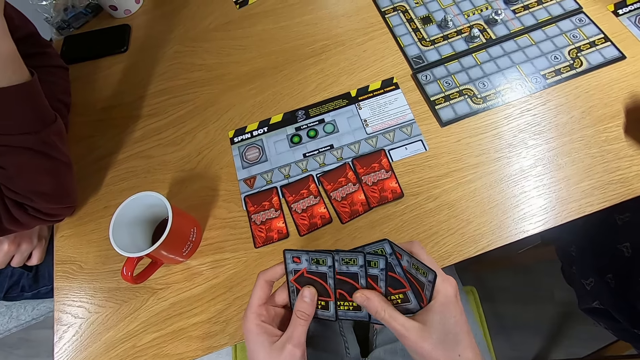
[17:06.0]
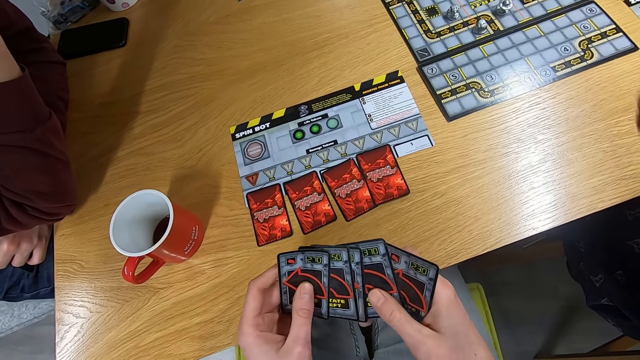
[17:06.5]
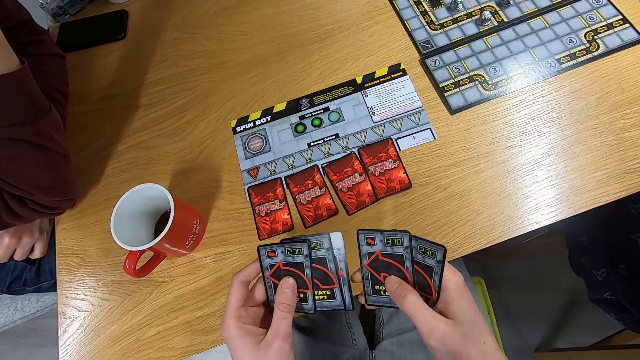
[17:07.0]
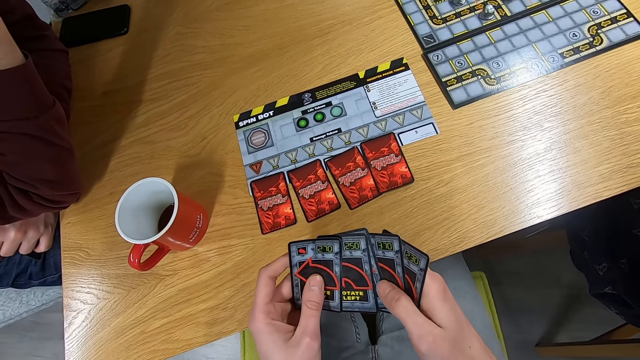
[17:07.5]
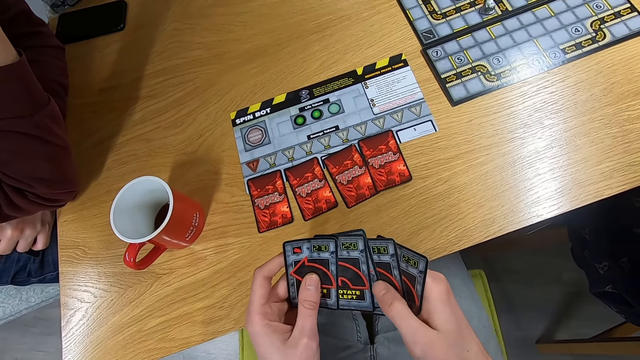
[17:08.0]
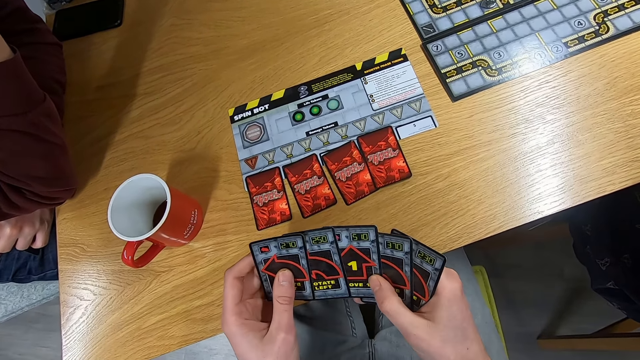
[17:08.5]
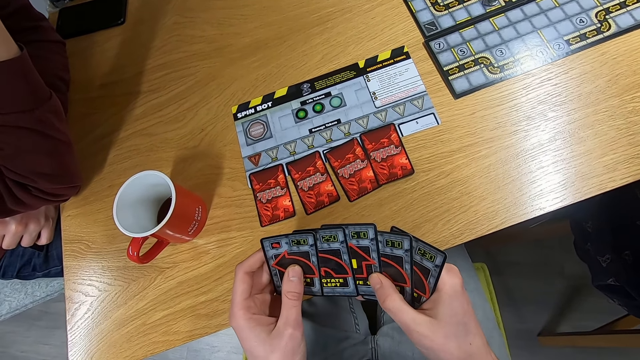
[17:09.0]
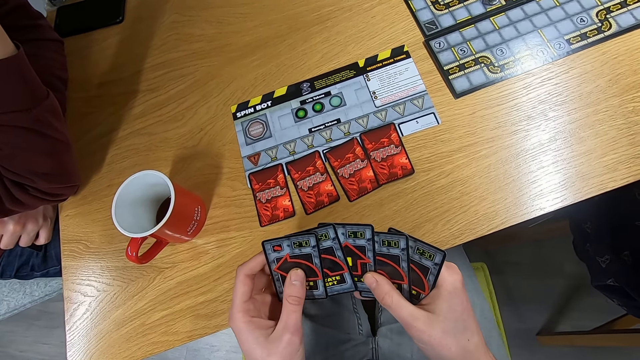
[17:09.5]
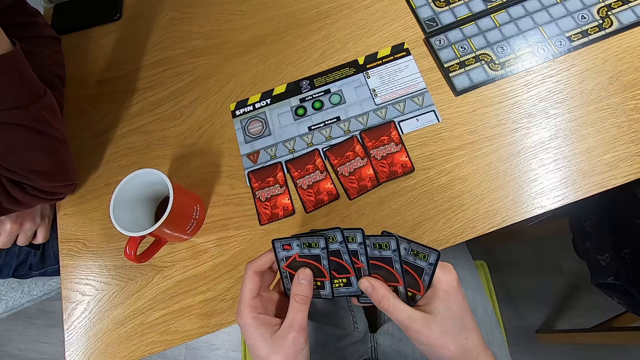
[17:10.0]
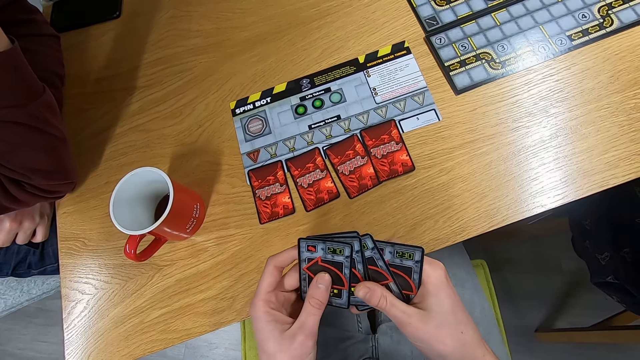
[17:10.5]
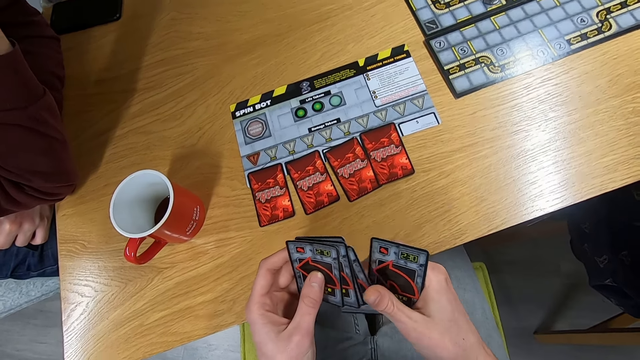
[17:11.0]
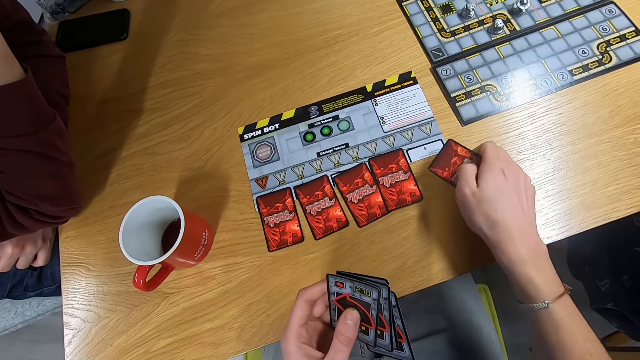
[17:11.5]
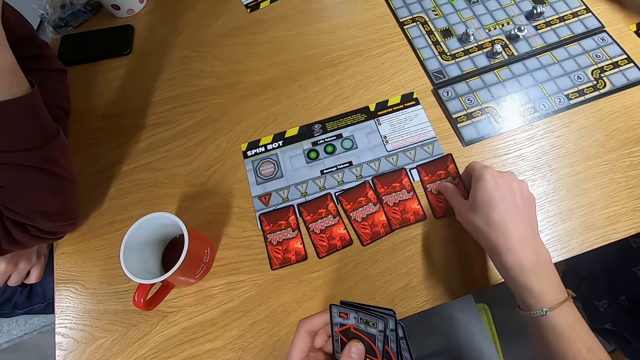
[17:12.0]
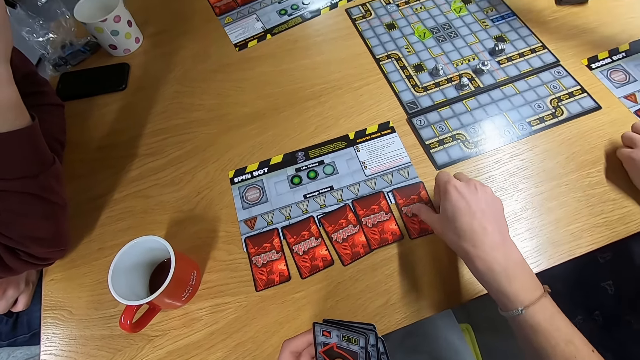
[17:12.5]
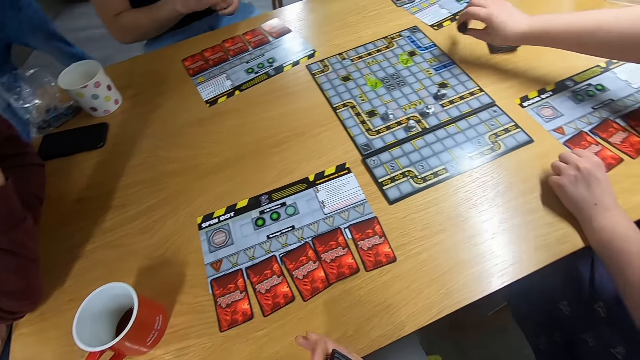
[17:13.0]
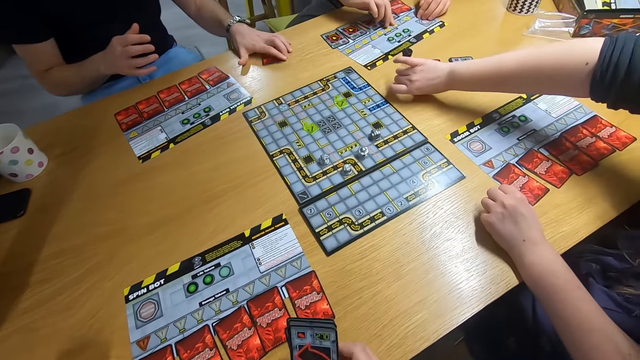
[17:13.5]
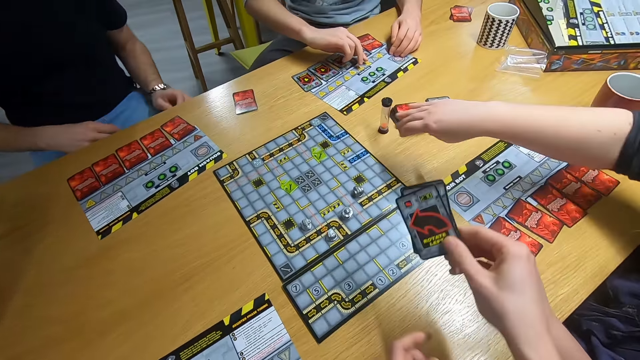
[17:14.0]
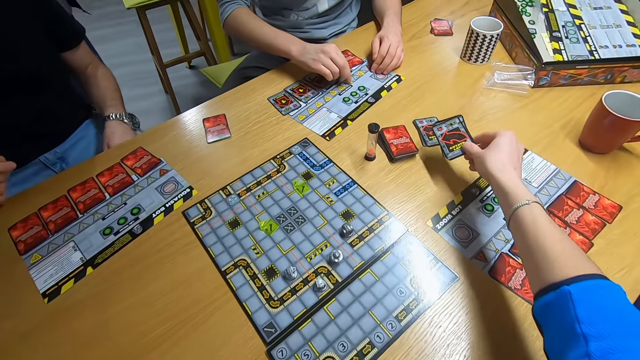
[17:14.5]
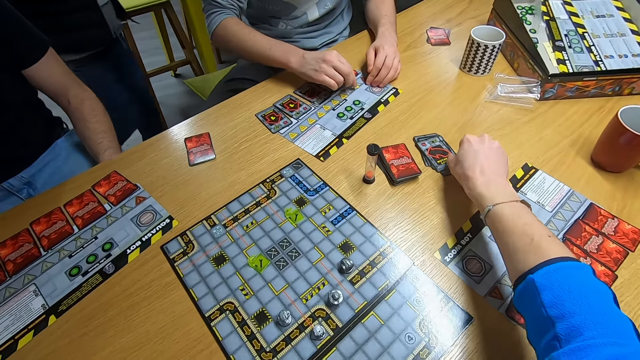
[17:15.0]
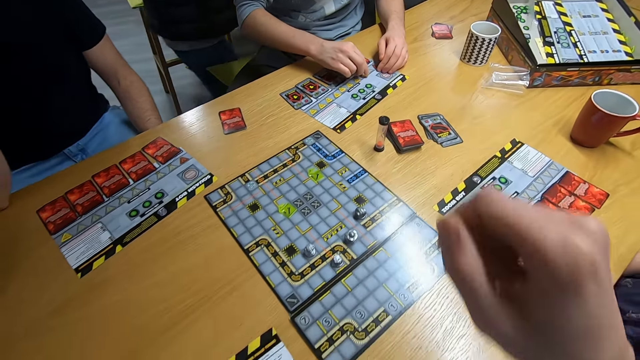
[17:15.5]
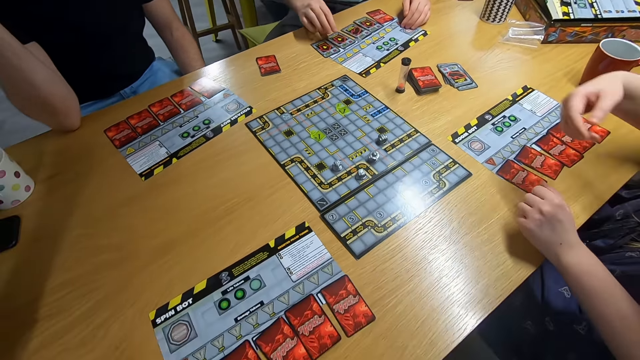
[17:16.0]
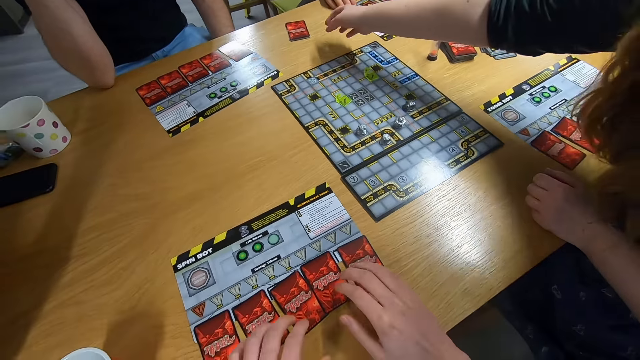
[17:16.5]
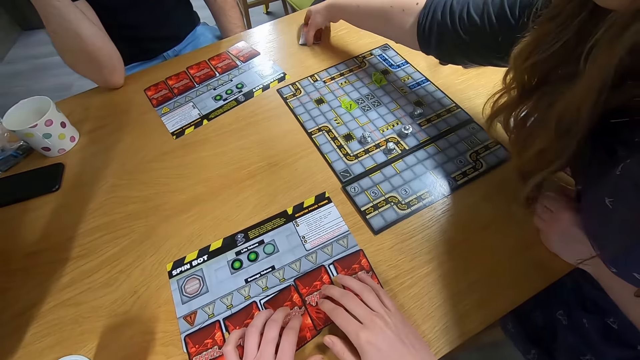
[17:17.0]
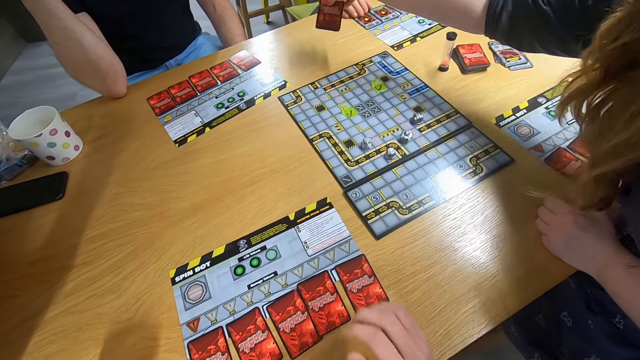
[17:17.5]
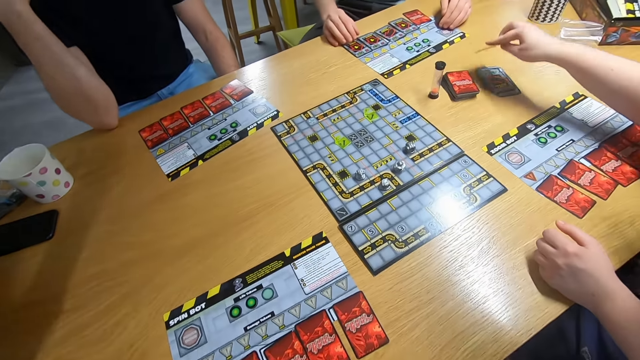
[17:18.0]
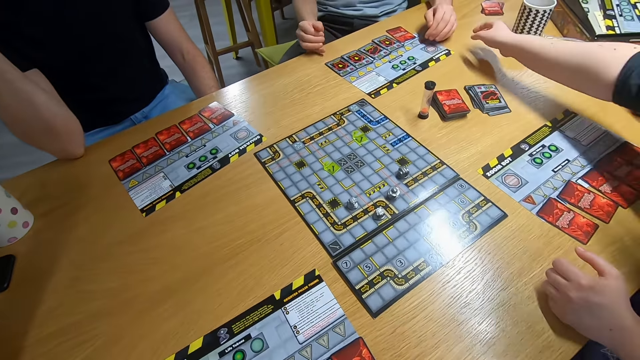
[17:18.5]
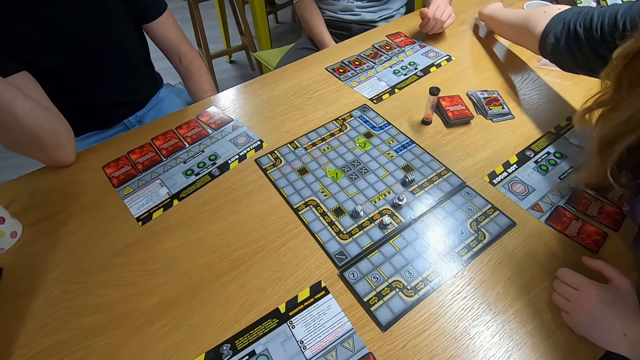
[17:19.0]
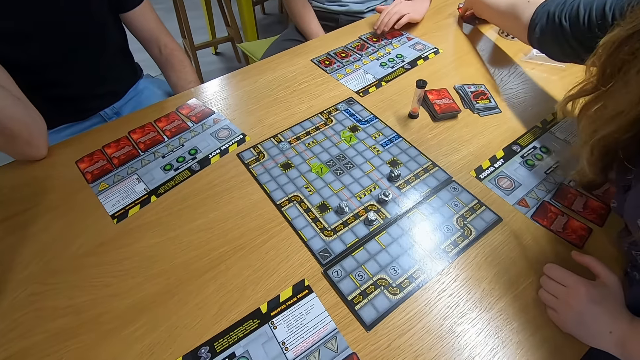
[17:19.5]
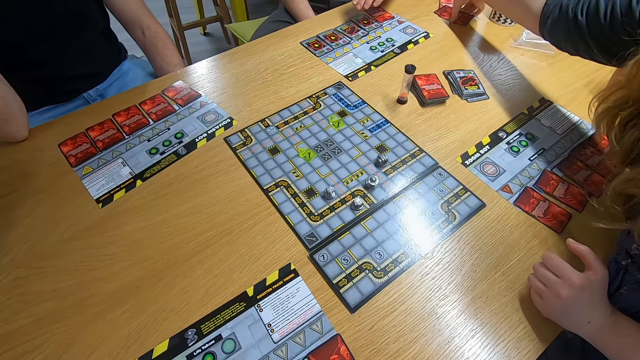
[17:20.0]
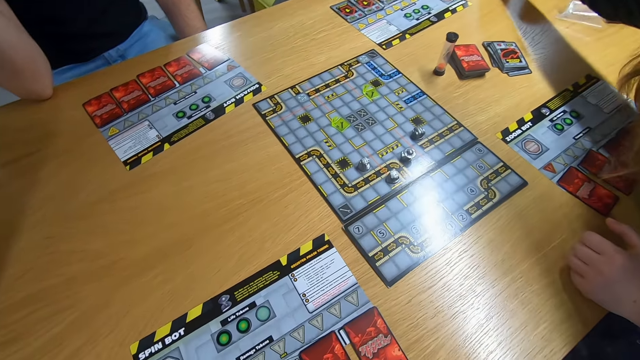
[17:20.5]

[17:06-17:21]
The camera wearer drops the card on the desk. A lady turns something. A man drops the card on the desk. The camera wearer swings the right hand. They drop the cards on the desk. The lady swings the right hand. The camera wearer touches the cards with both hands. The lady picks up the card with the right hand. She drops the card on the desk. She picks up the card with the right hand.

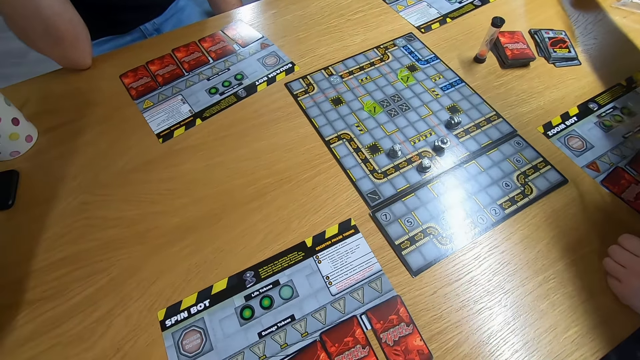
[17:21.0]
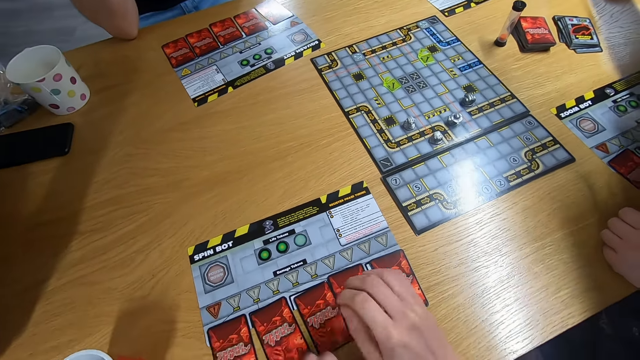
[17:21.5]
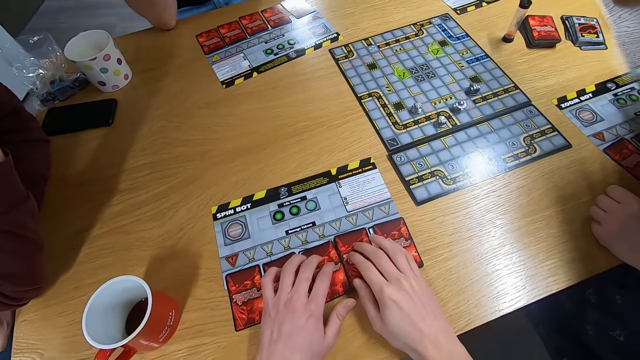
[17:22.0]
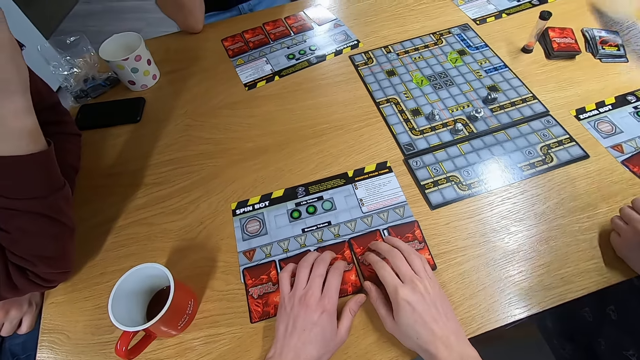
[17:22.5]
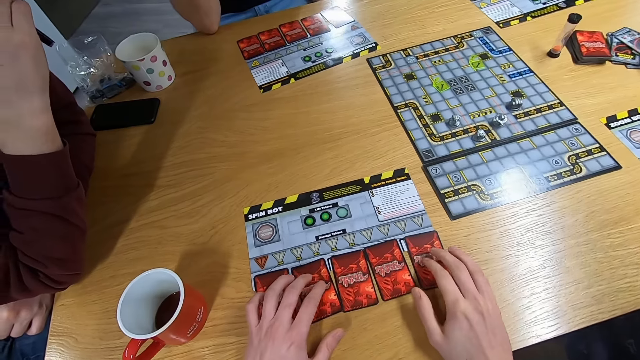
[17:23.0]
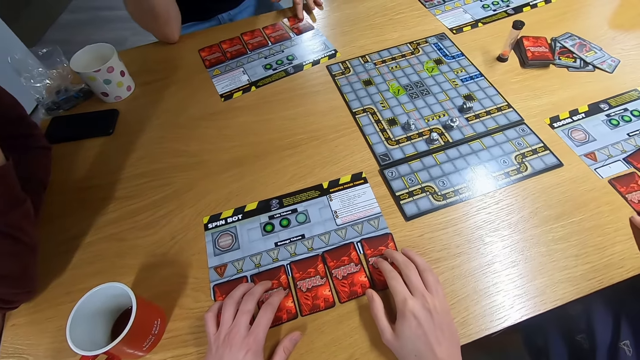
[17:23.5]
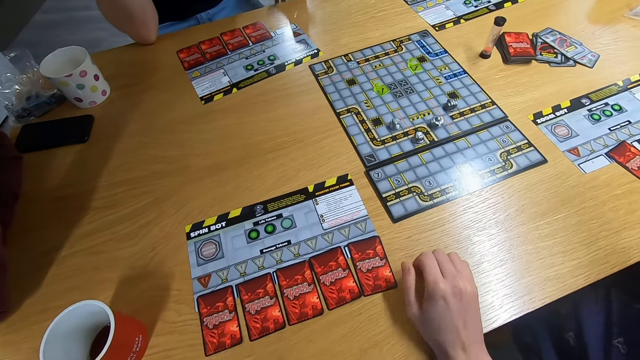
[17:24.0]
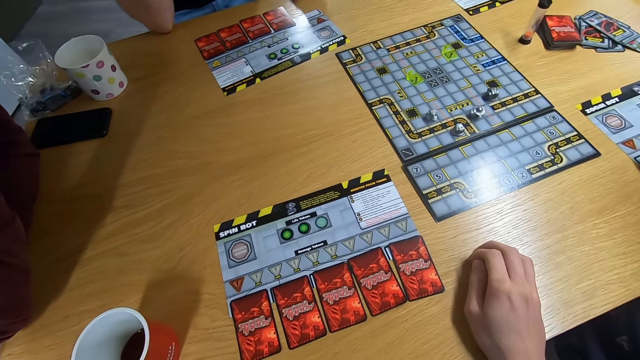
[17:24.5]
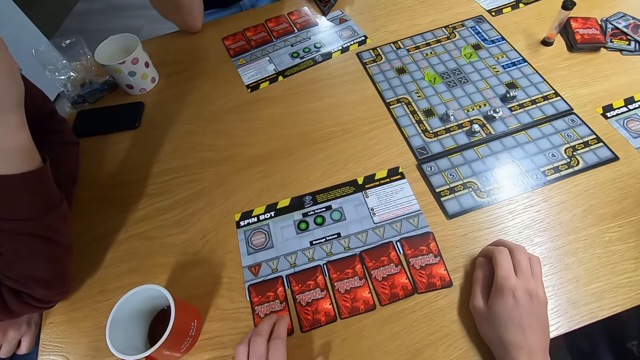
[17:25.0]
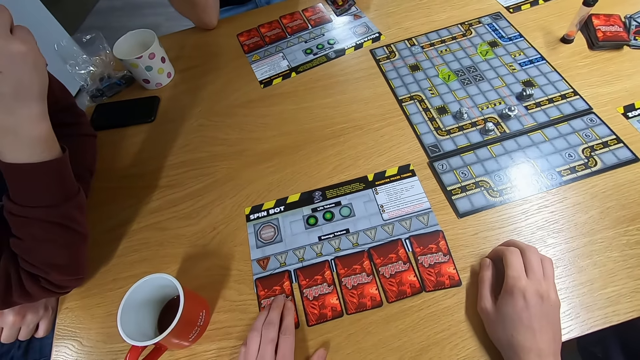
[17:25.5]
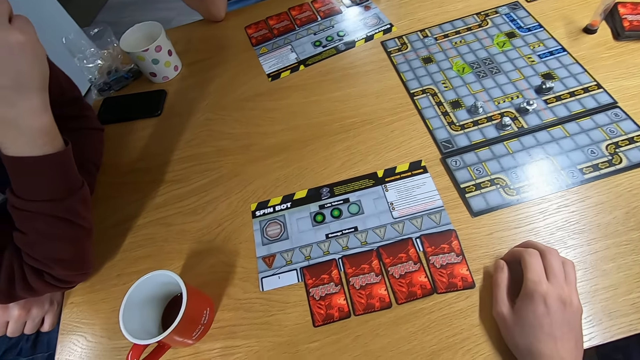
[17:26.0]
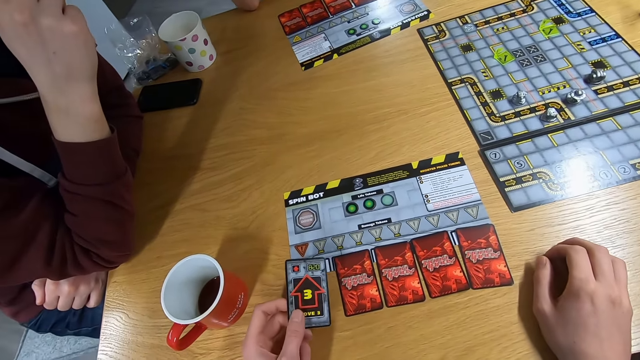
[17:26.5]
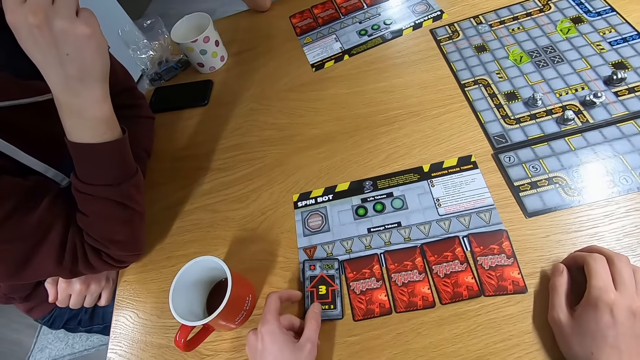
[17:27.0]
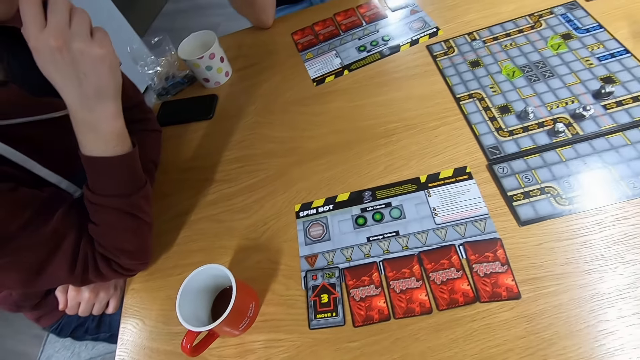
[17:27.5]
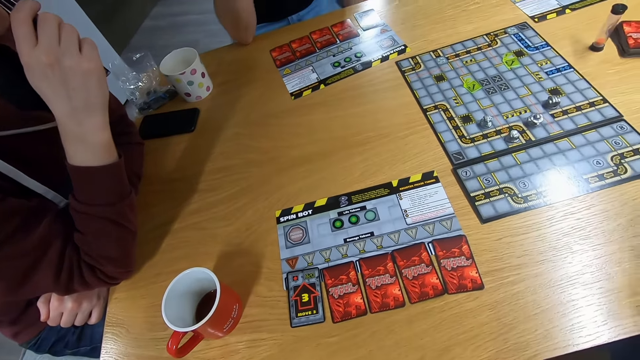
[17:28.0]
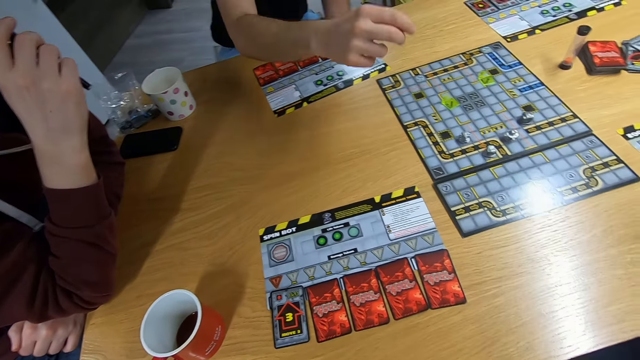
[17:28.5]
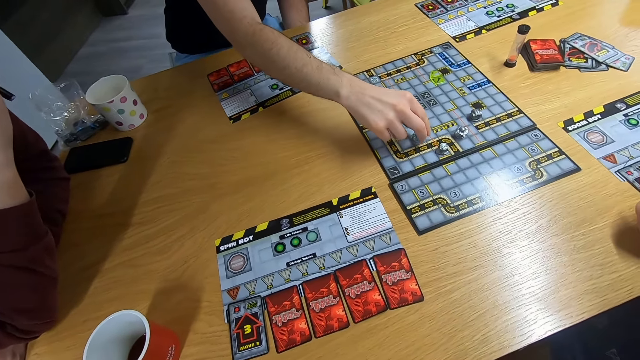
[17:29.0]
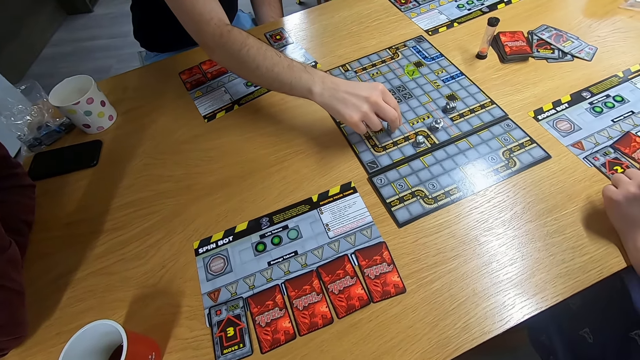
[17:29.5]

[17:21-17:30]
The lady drops the card on the desk. The camera wearer touches the cards with both hands. They stare at the board game. They play the sequence game. They turn the cards with the left hand. They stare at the board game. A man swings the right hand and plays the board game.
